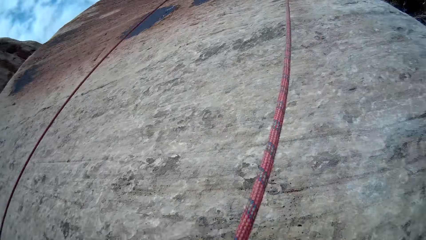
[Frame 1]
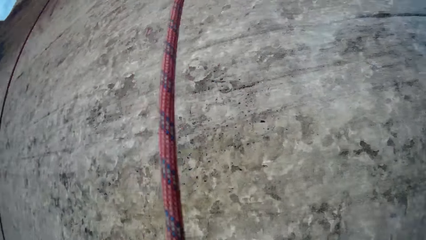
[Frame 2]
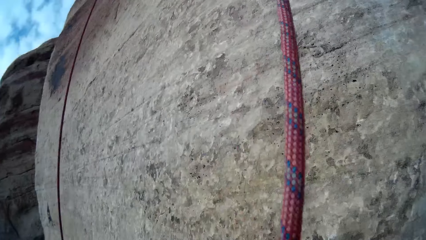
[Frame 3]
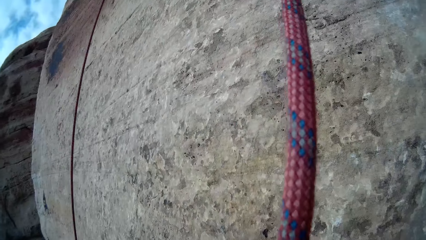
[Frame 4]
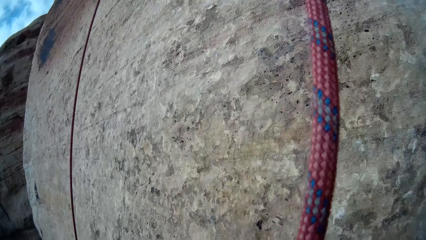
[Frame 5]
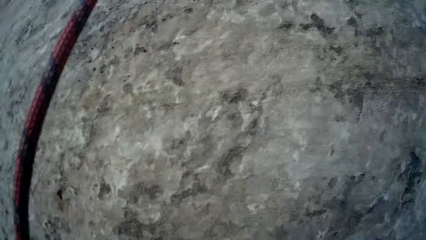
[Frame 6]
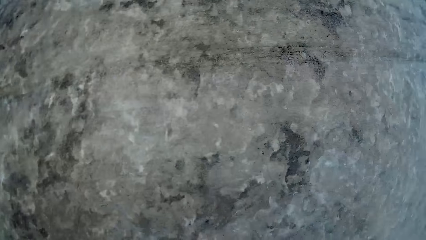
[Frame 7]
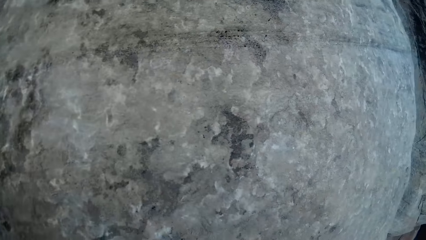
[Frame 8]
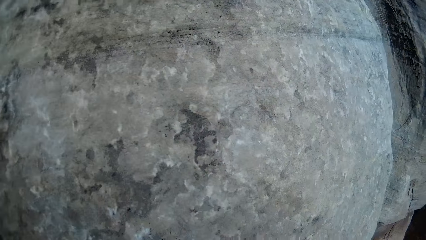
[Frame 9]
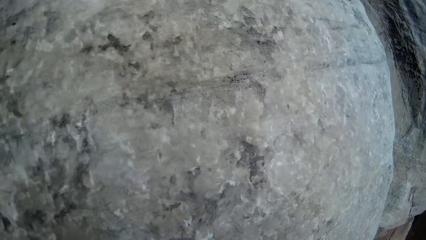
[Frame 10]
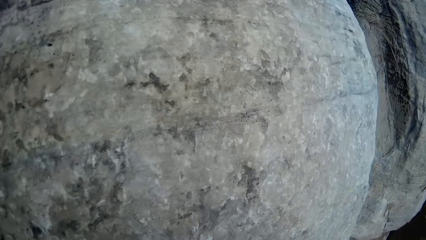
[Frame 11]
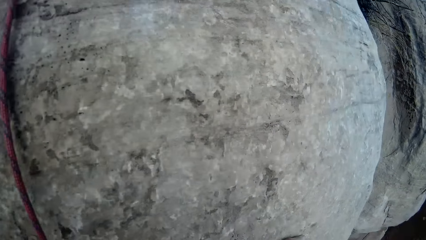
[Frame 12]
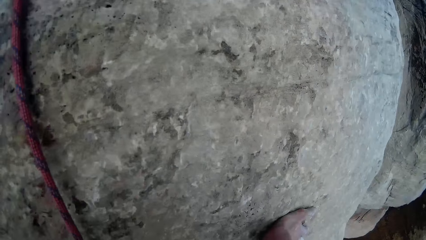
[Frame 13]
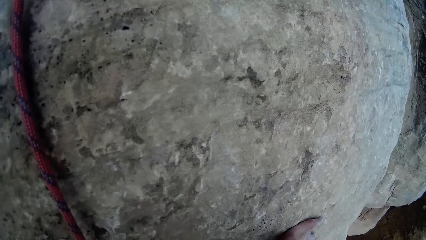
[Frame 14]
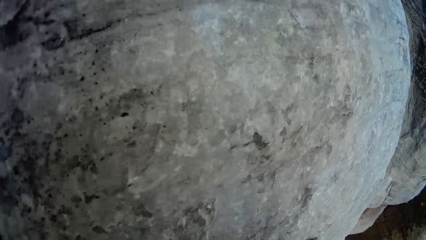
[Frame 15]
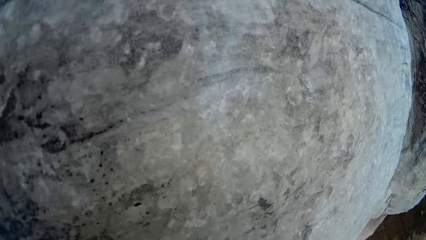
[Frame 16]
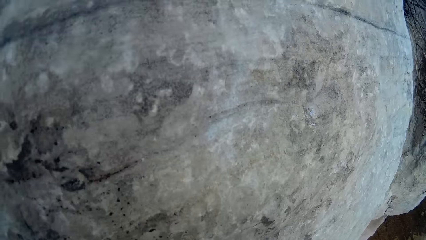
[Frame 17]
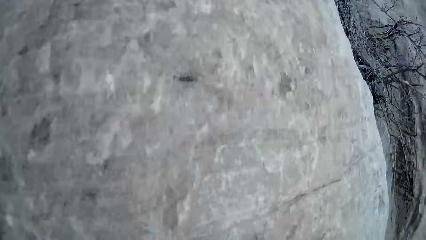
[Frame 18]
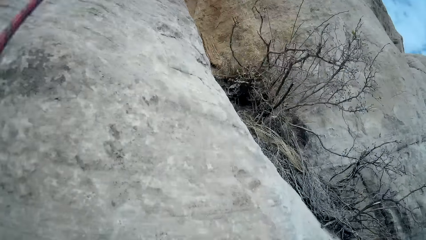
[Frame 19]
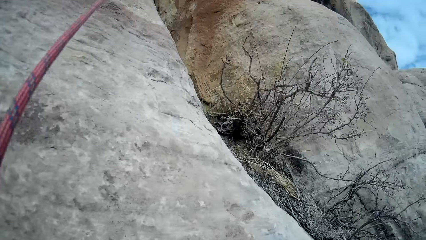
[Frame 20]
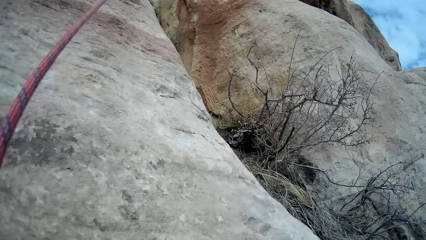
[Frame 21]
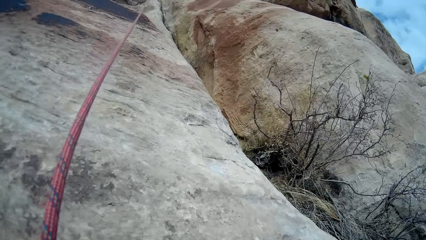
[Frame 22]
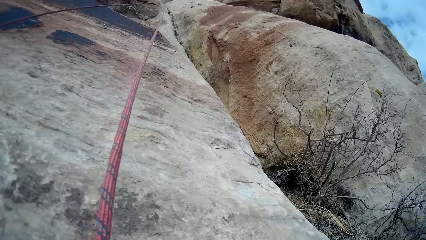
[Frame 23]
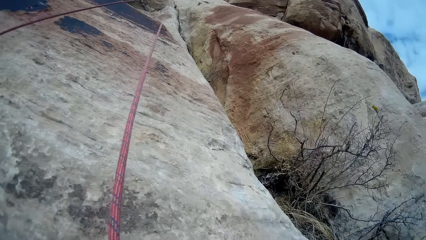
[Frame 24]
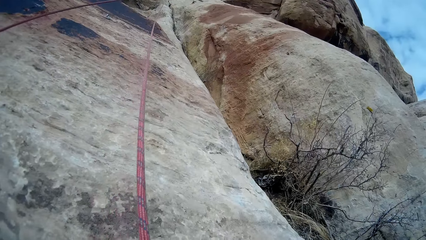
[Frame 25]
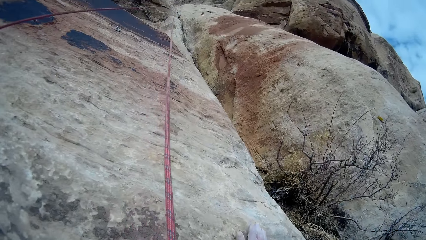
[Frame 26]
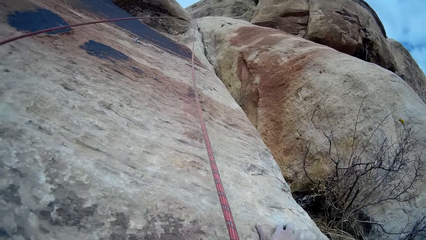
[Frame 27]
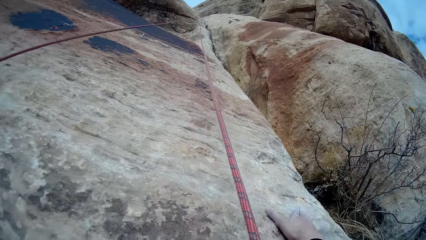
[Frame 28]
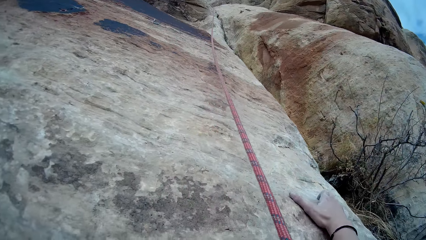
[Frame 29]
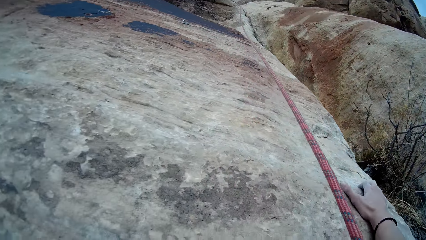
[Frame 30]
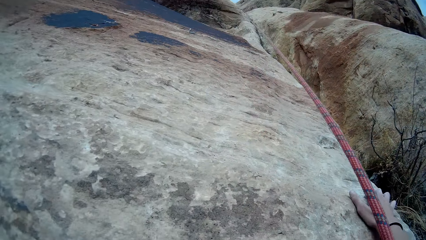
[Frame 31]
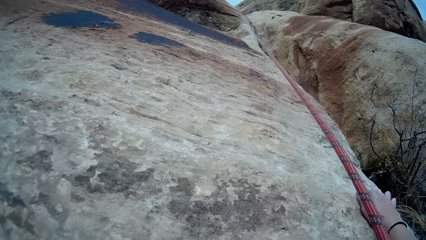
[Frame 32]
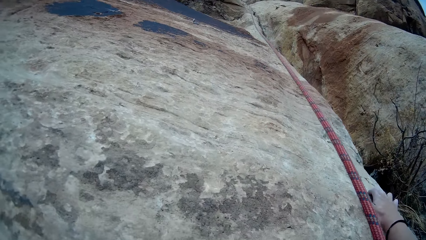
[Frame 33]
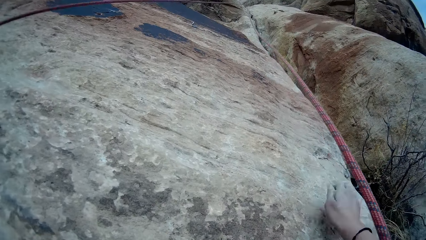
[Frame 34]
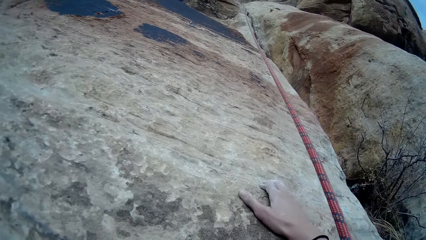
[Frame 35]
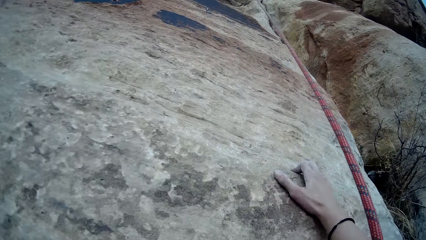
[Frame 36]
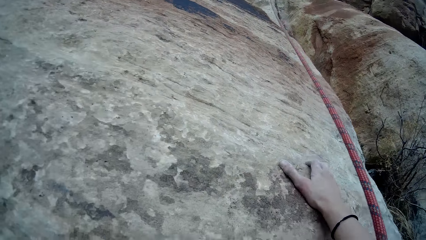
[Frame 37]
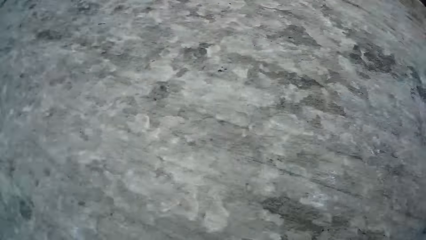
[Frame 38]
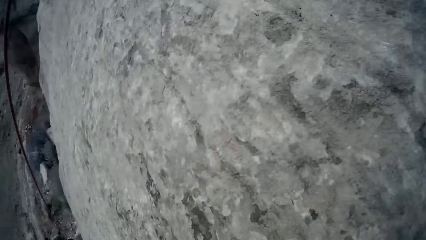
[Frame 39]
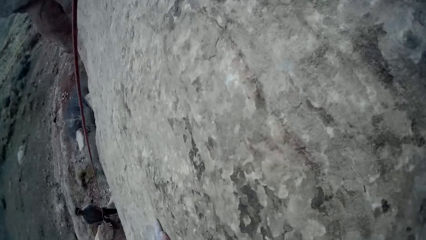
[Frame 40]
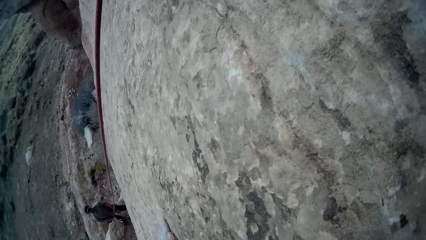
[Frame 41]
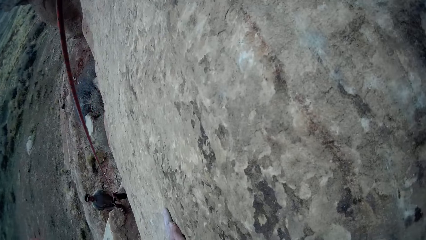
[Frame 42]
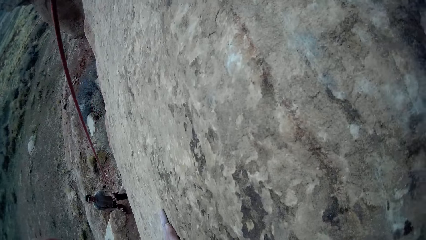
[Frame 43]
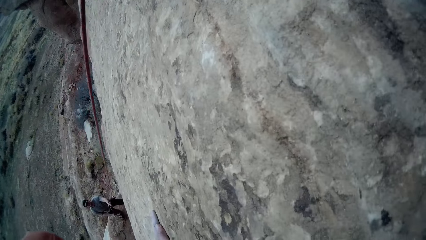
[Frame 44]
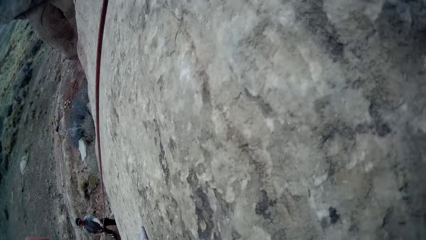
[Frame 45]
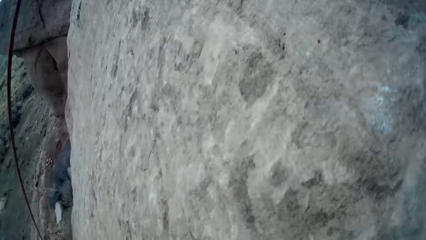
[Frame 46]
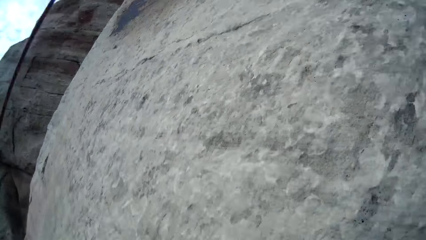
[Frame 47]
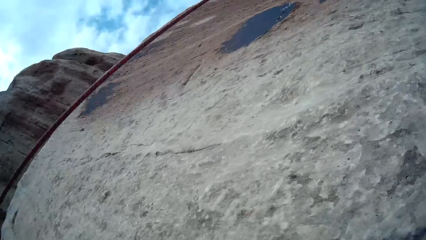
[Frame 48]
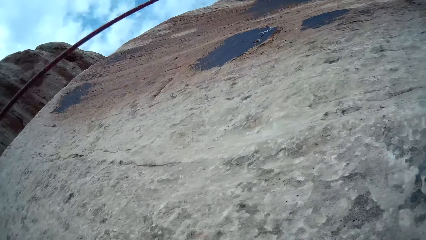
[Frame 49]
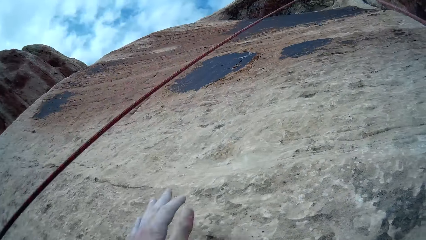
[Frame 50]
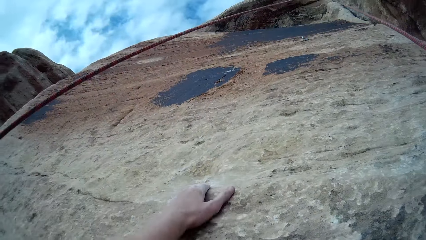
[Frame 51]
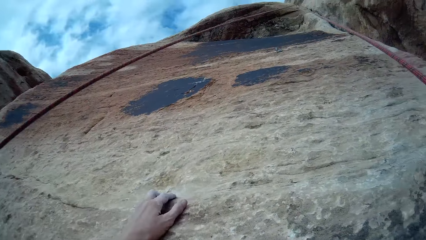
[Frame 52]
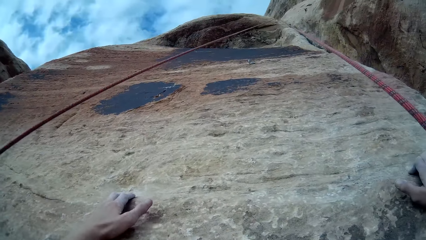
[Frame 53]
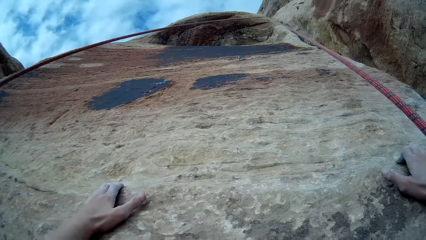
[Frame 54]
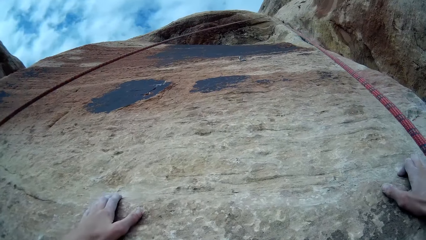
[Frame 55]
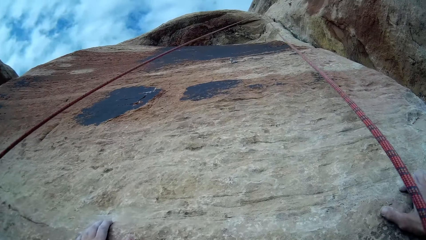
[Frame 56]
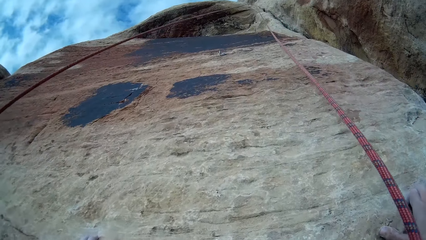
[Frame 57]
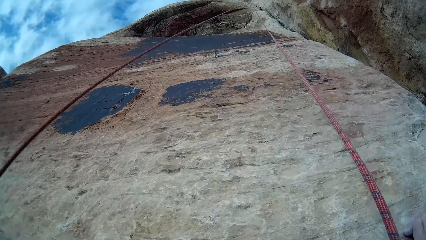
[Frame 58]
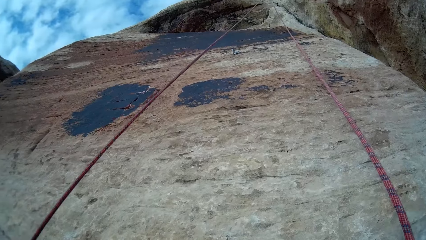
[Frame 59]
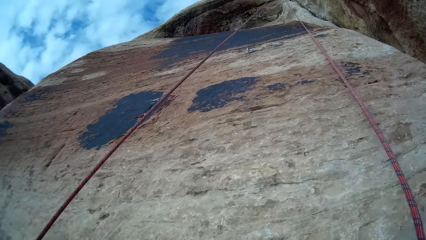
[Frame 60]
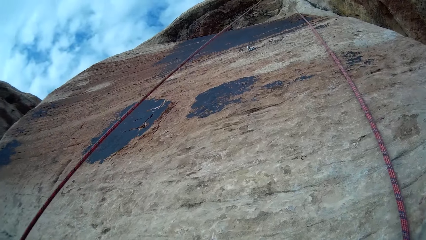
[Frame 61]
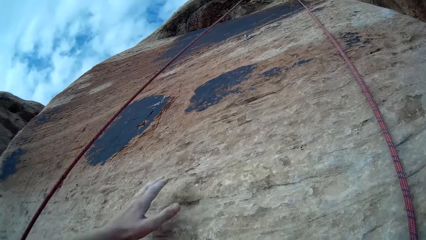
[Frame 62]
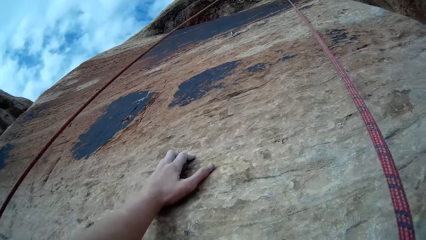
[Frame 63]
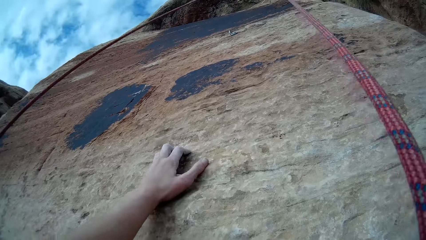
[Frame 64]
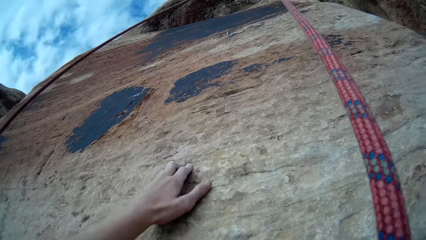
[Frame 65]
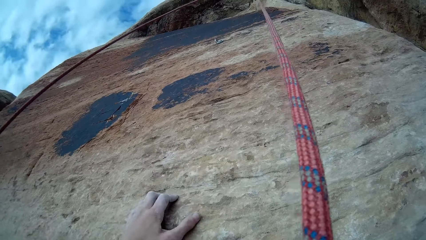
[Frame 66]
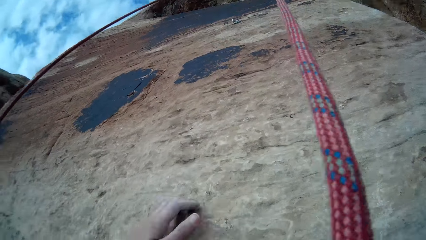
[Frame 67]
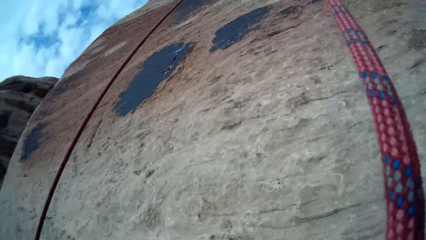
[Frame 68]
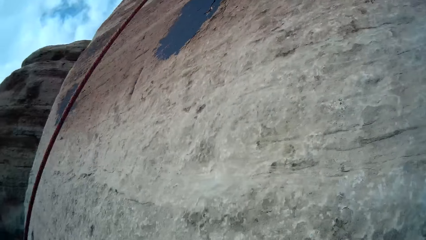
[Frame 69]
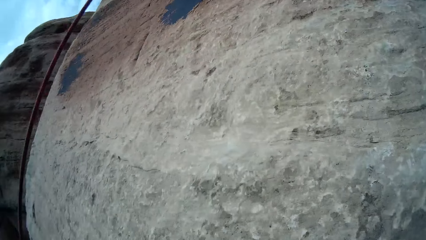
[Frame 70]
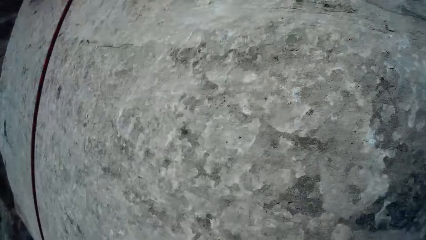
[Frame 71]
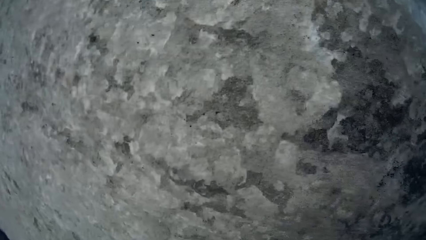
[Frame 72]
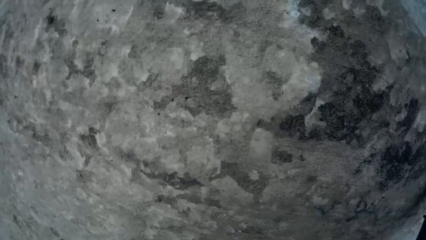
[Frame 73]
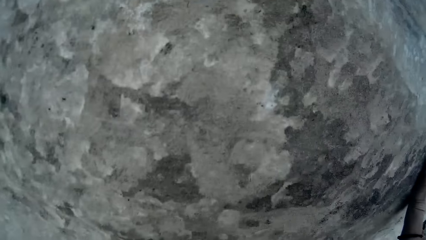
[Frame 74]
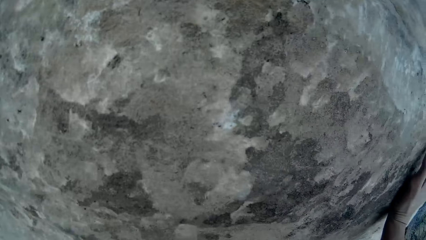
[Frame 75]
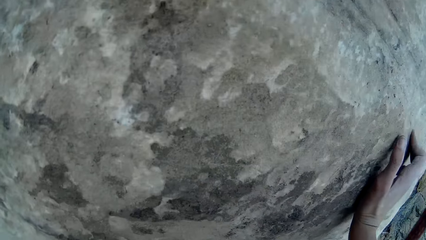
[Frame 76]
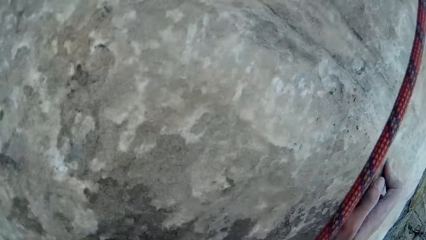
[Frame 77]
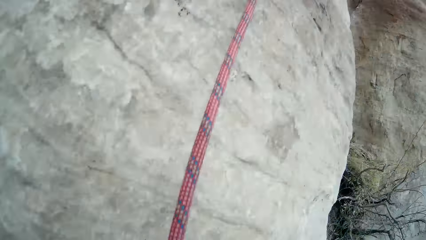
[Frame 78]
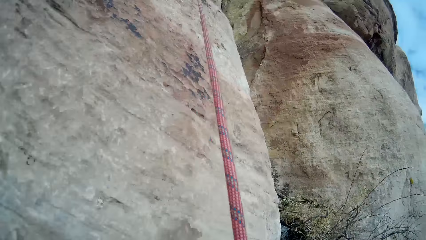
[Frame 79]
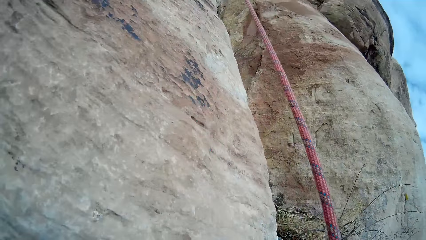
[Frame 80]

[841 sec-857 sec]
The camera wearer climbs the rock. He places his right hand on the cliff. He looks at a man. The man holds a rope. The camera wearer climbs the rock.
